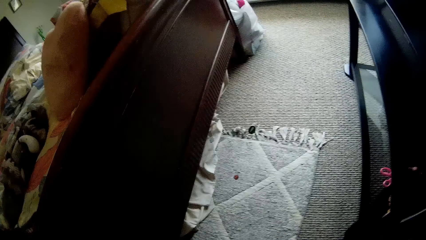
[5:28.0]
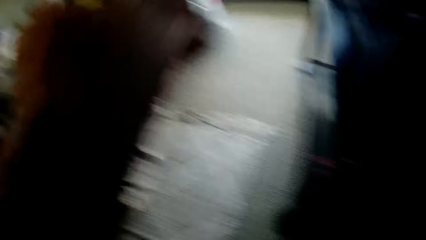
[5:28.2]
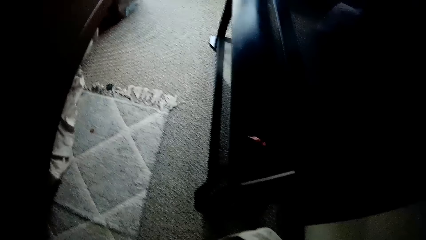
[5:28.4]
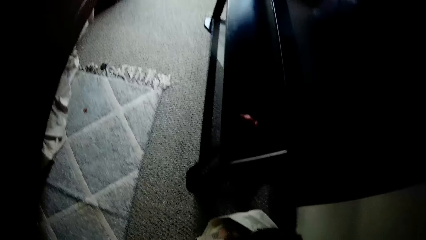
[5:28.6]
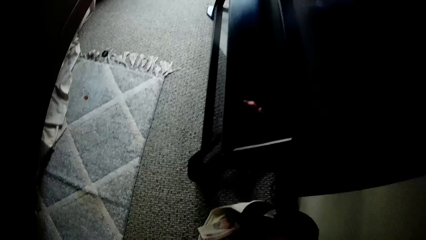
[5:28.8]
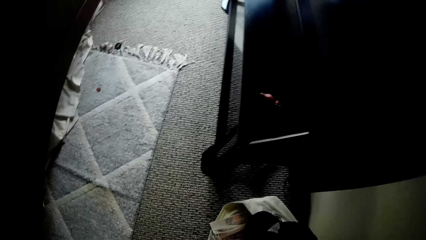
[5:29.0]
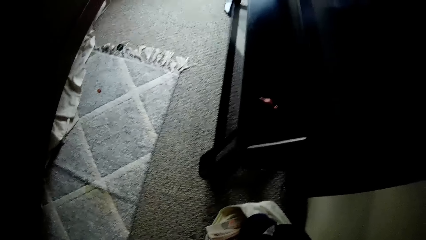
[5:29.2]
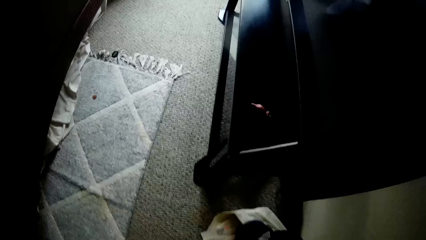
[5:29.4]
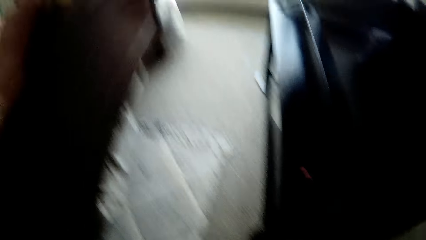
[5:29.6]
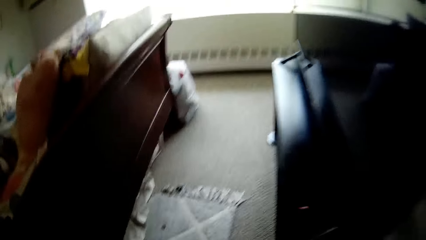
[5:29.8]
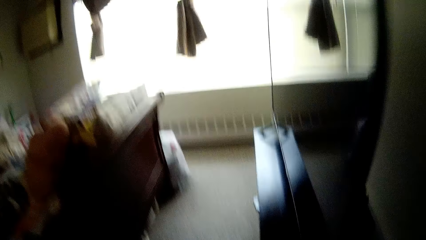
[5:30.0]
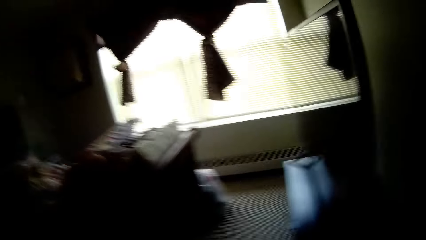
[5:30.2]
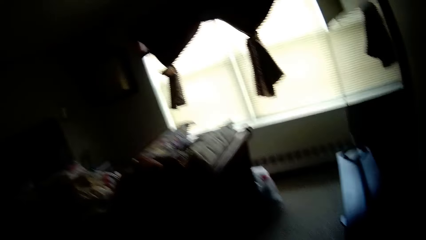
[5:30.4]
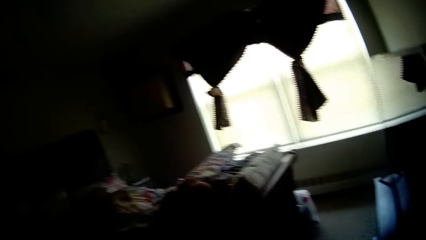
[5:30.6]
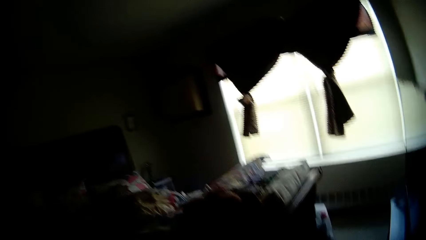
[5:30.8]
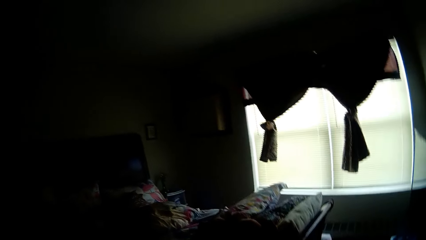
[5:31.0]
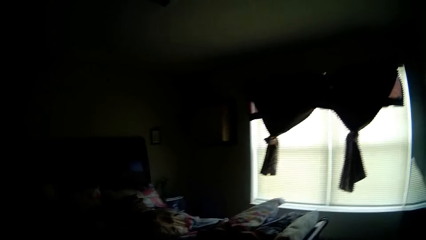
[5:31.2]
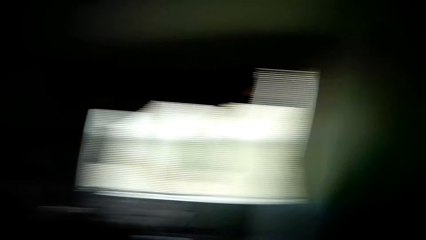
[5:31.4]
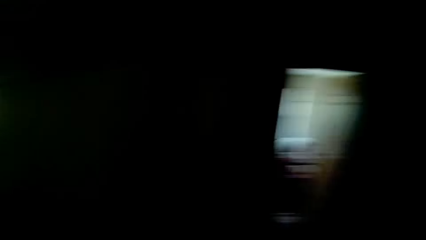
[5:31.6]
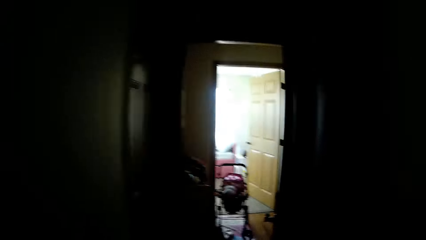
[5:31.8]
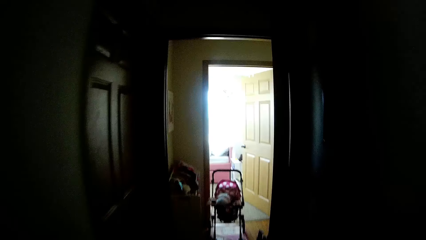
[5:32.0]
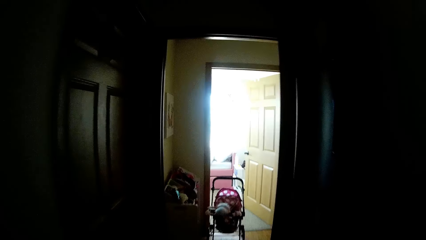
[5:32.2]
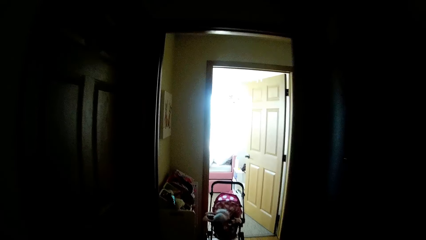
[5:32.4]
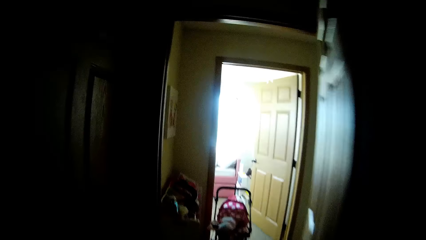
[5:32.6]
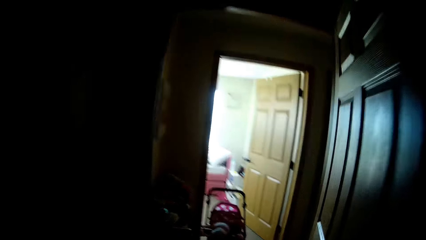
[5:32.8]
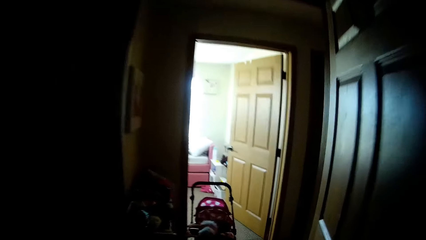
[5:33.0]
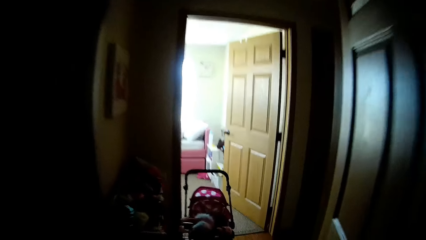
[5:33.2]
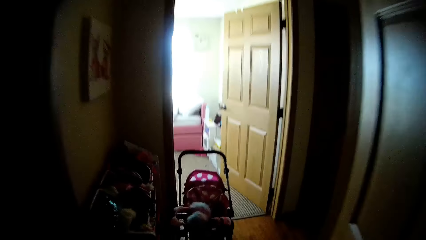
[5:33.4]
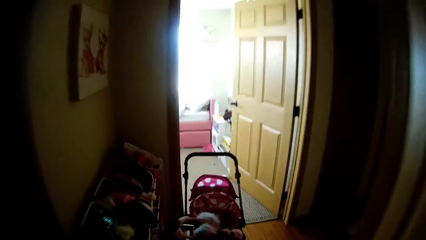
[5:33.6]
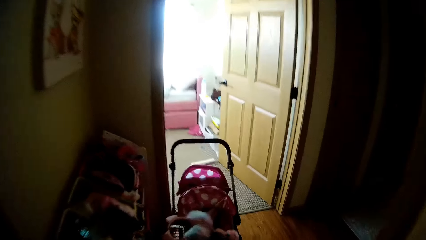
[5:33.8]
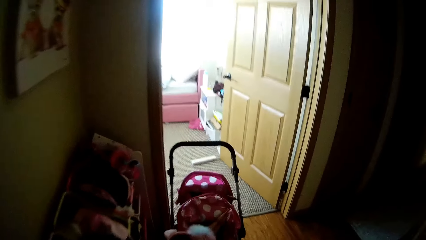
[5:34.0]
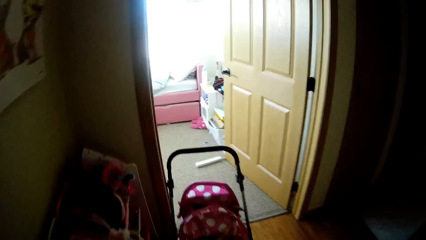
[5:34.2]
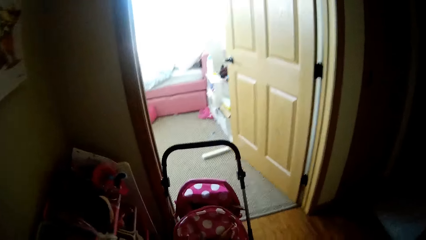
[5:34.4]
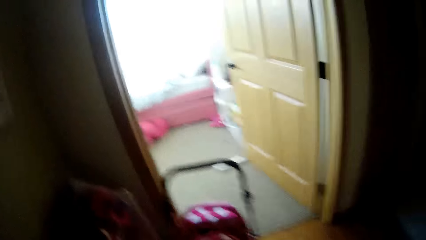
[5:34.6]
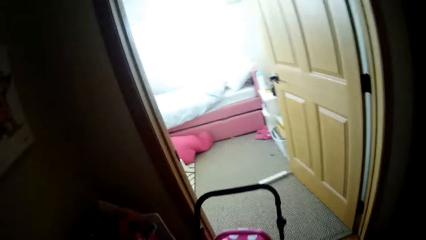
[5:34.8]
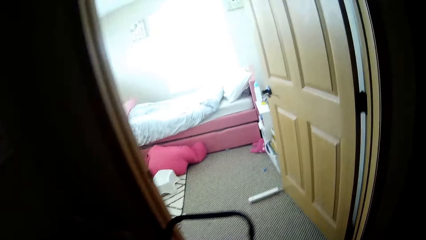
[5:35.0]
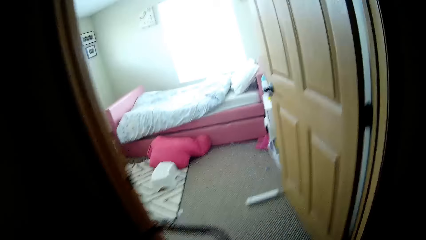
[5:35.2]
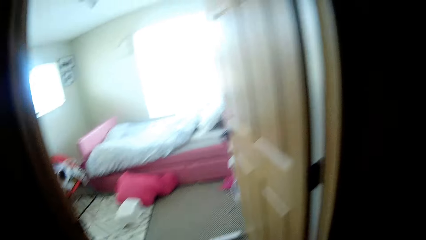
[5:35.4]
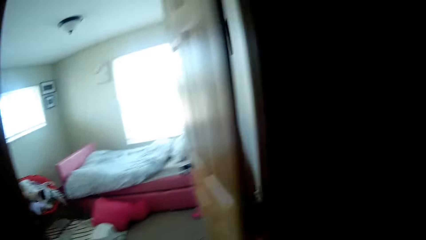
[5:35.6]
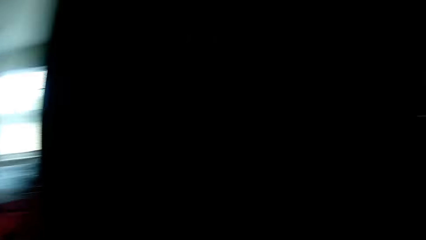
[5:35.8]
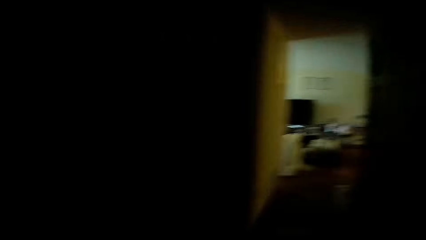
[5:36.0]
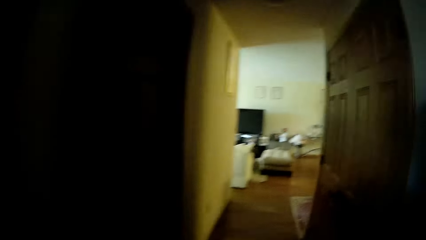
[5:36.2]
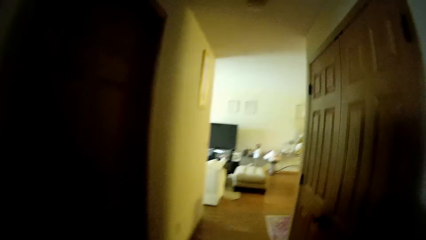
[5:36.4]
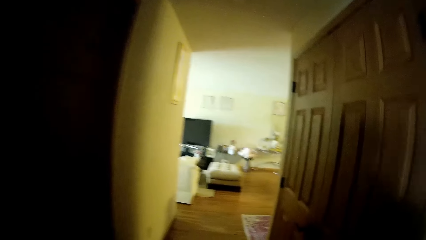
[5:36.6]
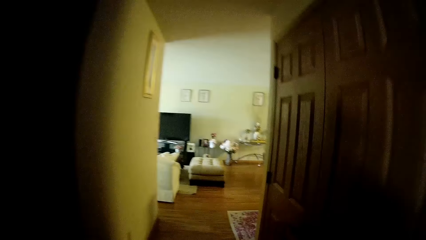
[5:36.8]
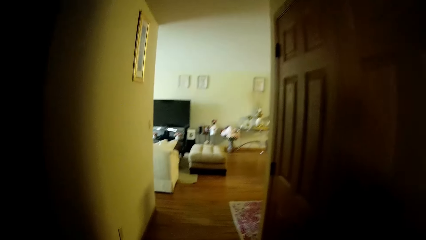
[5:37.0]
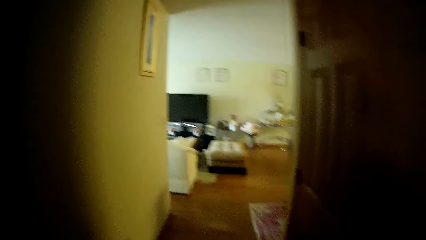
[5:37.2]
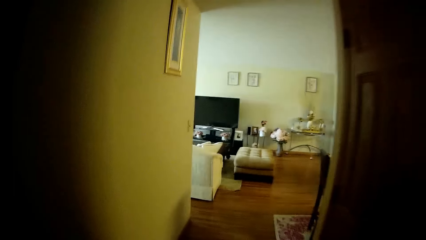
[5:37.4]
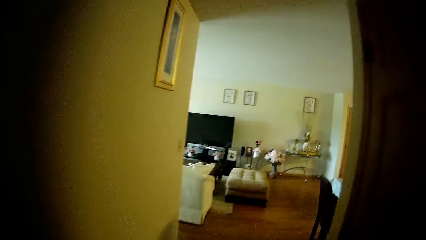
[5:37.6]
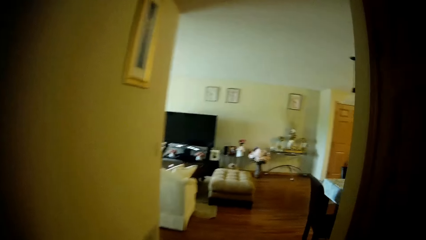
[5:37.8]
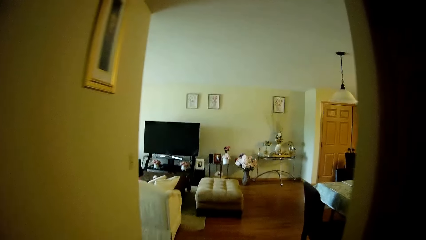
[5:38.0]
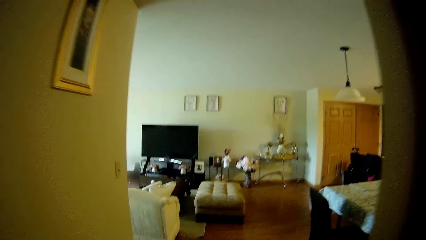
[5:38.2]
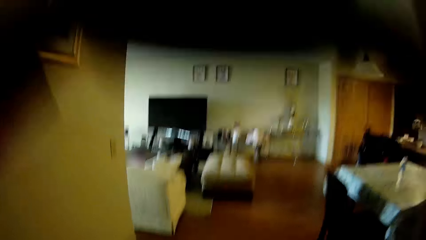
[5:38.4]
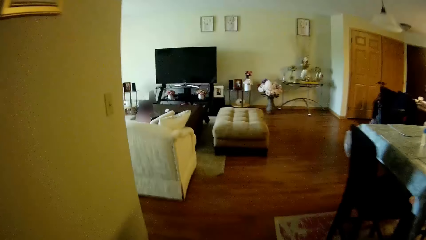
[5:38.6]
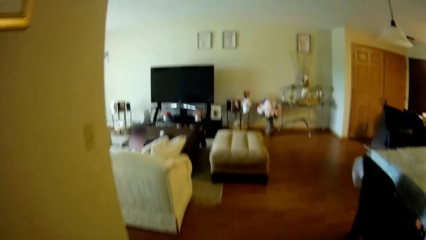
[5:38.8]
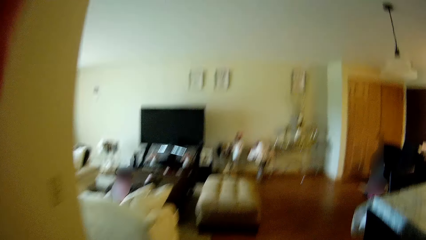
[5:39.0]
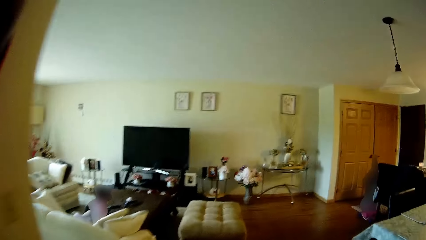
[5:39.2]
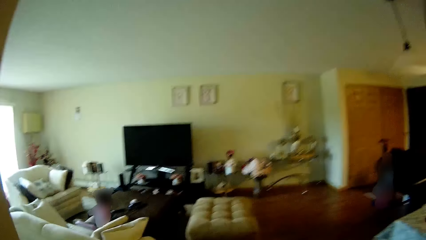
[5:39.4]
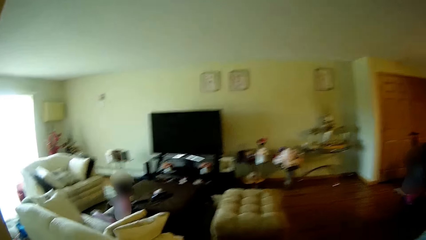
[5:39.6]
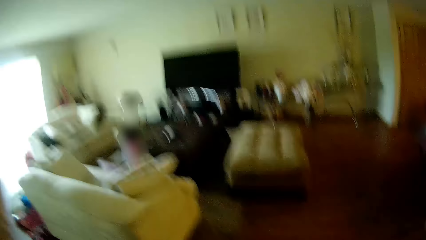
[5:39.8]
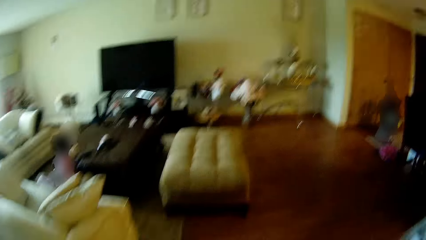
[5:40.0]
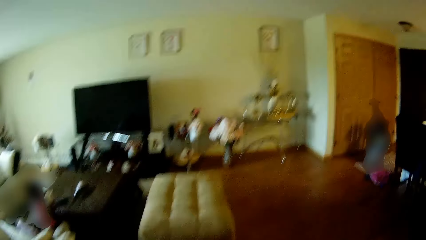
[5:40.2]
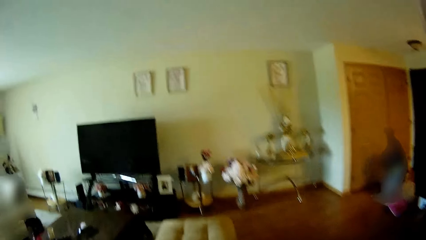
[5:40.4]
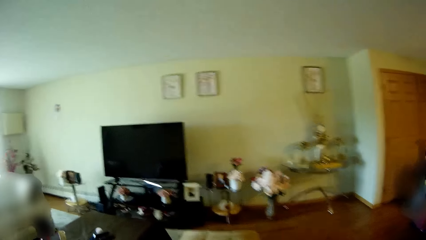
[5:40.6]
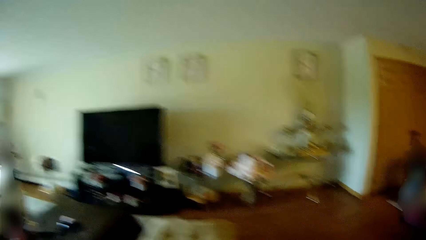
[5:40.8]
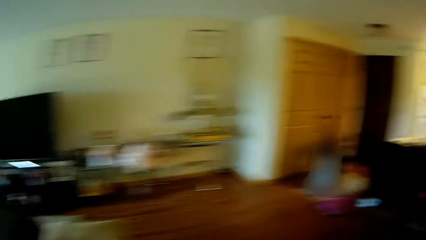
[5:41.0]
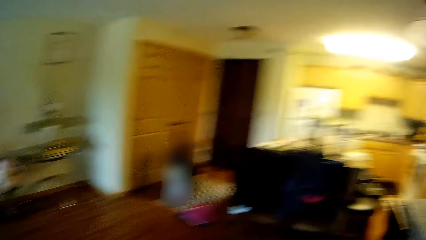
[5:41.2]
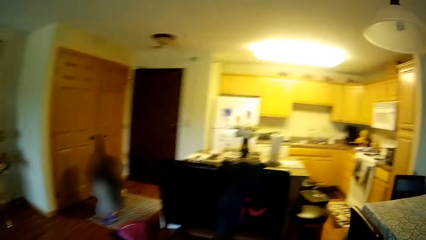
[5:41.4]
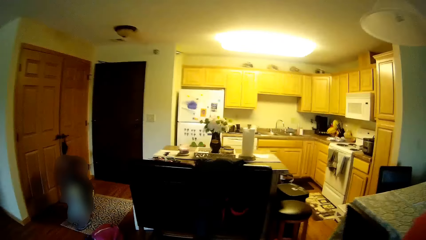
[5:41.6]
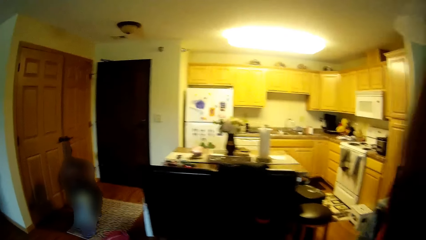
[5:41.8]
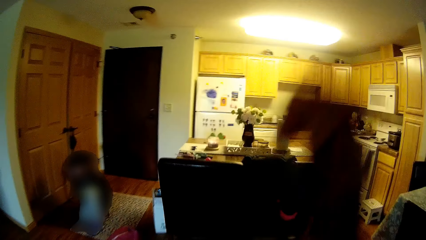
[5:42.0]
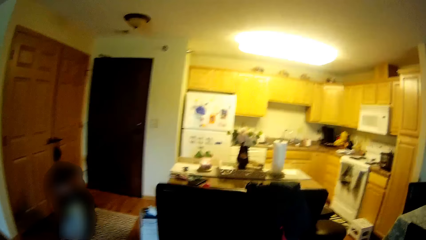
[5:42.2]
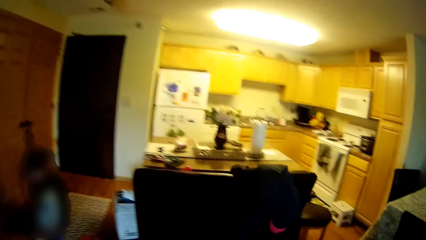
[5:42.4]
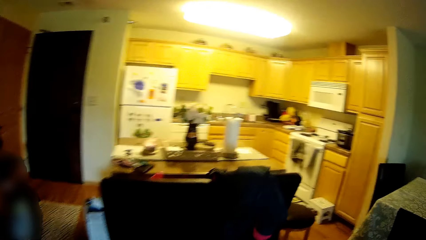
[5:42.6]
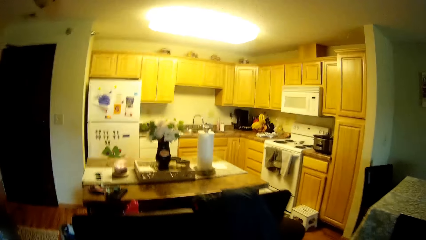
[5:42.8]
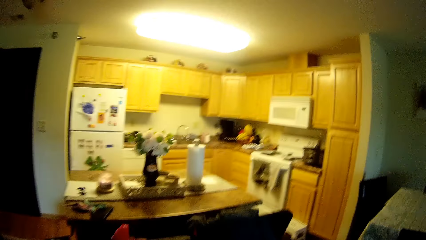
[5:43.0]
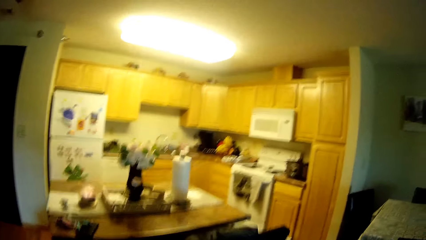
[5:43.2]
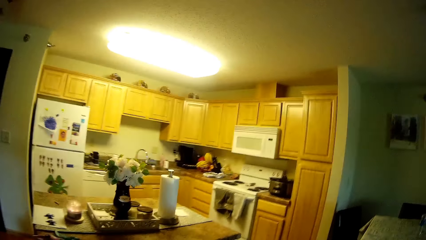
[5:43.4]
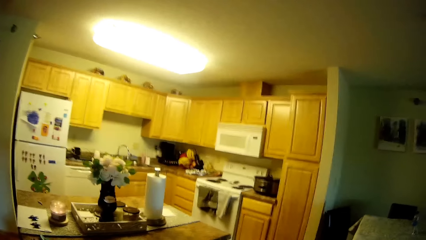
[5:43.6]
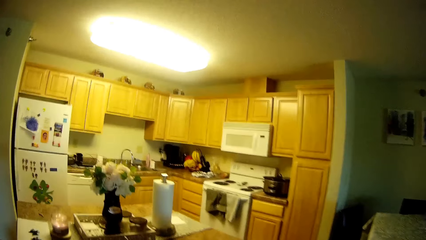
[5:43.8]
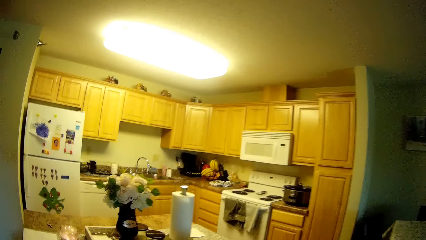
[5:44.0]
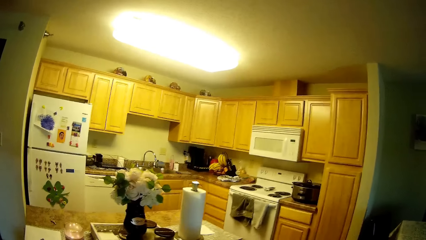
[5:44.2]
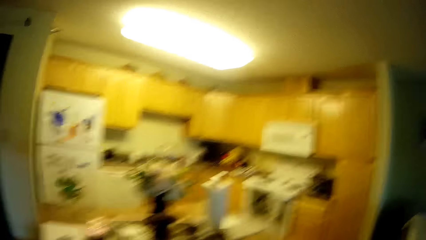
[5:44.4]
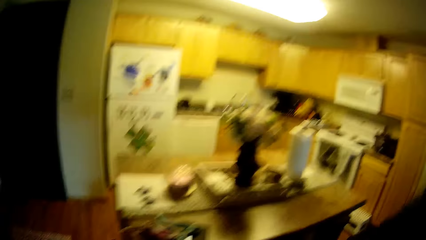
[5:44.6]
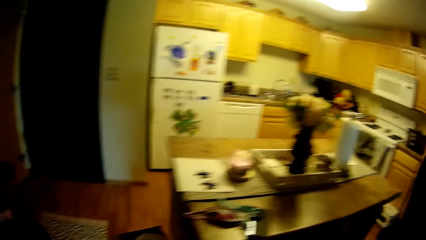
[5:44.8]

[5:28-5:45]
The camera wearer drops a cap on the rug with her right hand. She walks towards a living room. She touches her head cam with both hands. She speaks to a child.
